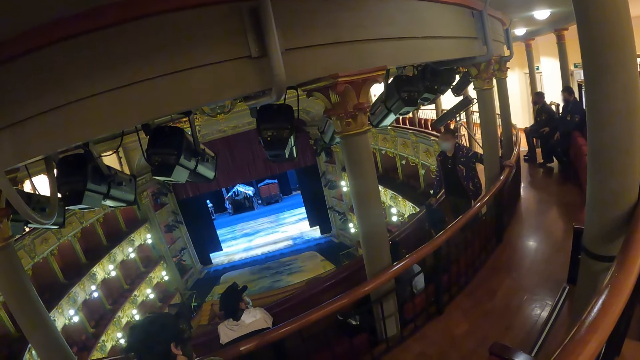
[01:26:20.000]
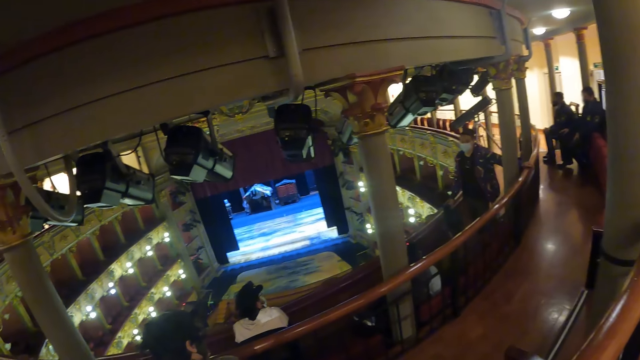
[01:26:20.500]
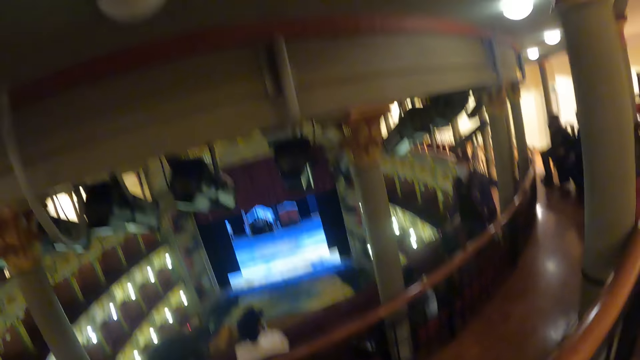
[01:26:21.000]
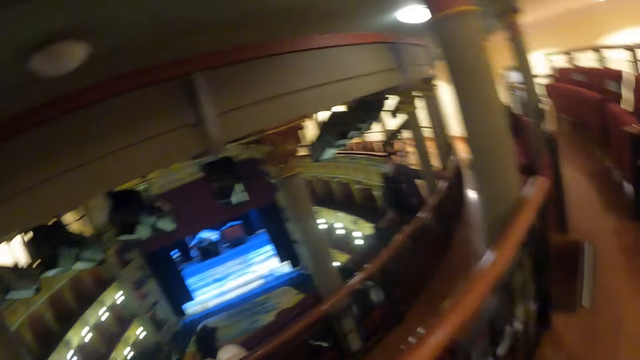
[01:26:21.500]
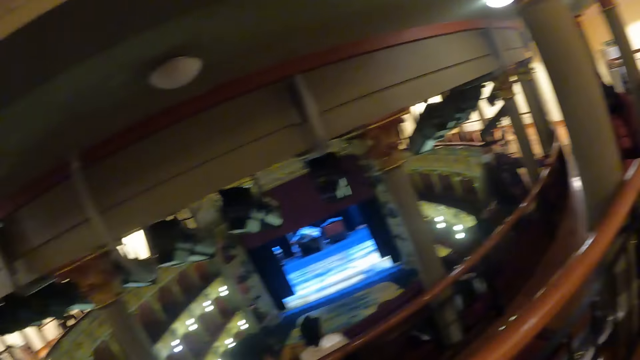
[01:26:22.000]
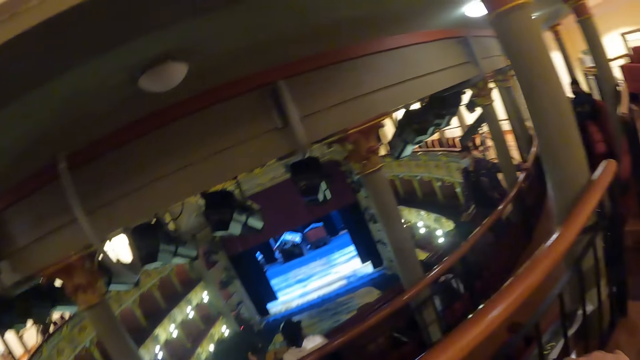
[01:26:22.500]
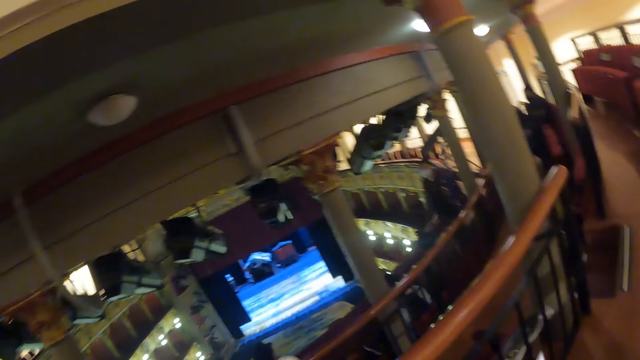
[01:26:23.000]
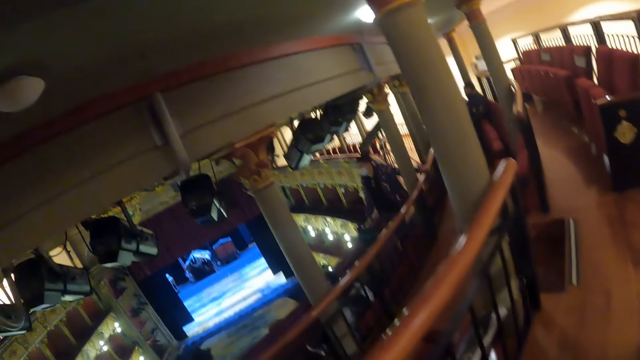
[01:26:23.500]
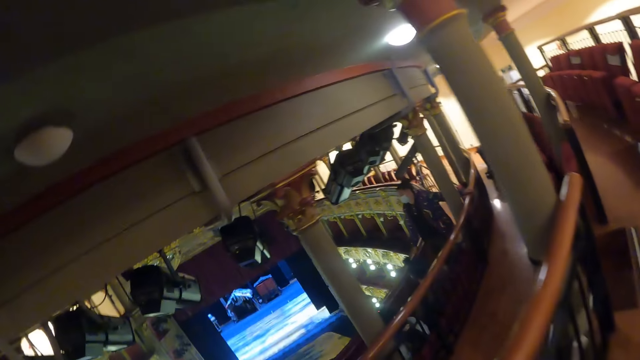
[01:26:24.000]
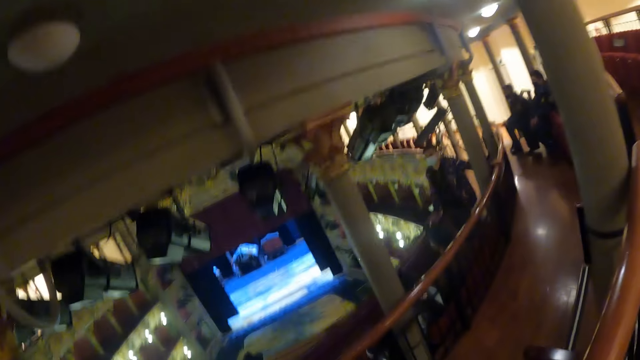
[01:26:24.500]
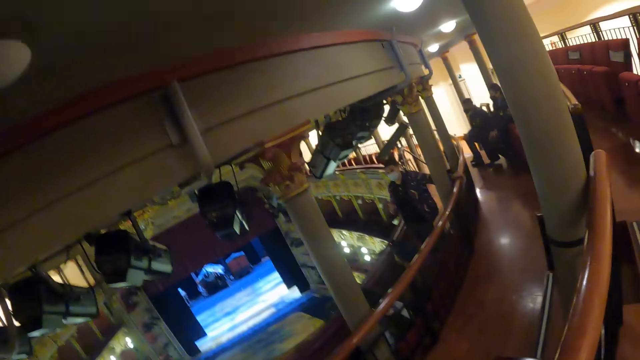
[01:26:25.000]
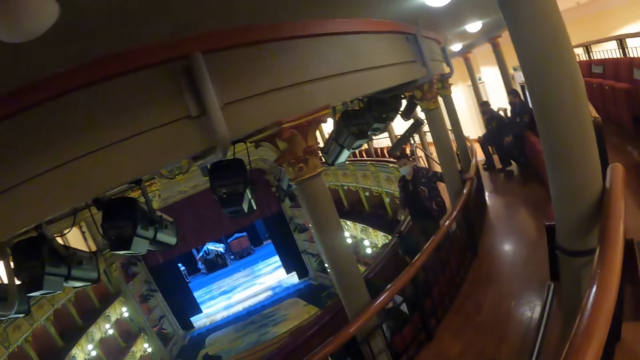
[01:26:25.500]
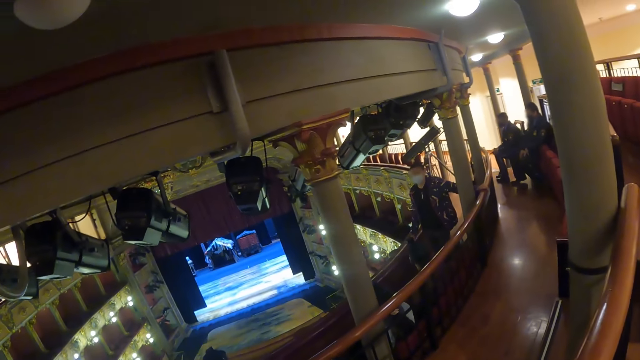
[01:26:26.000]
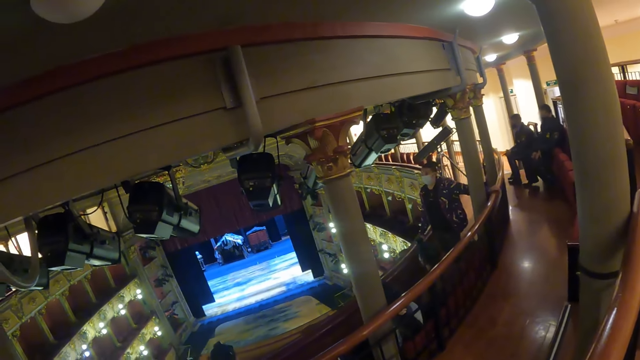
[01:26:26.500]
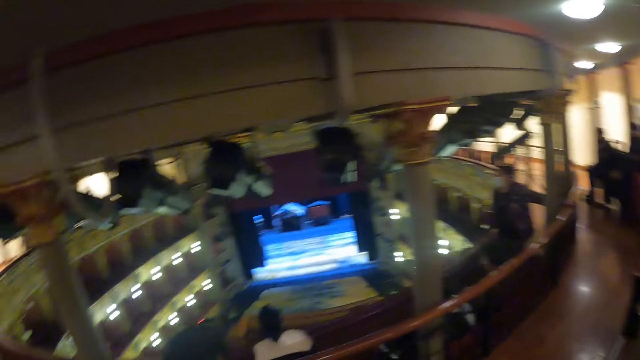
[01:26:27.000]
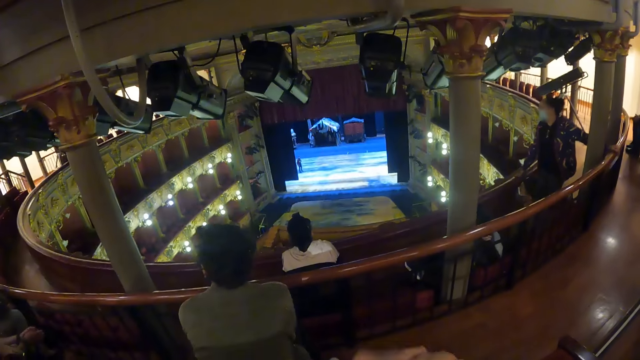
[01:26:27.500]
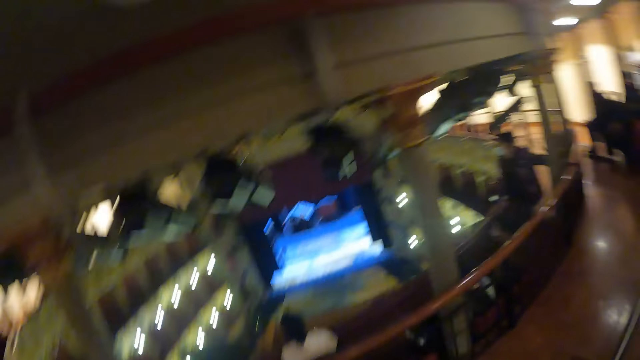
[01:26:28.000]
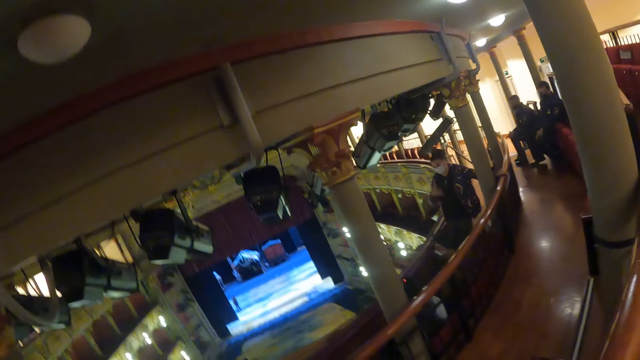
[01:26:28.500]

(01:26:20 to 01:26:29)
The camera wearer looks around.

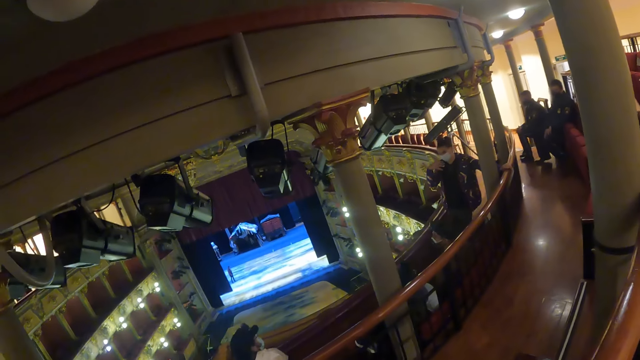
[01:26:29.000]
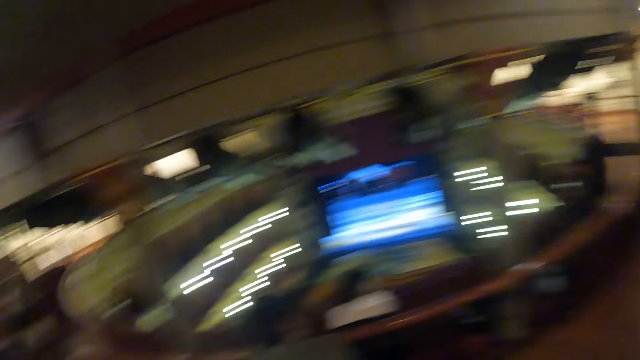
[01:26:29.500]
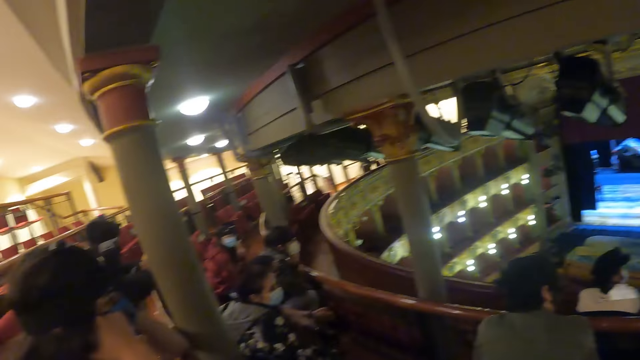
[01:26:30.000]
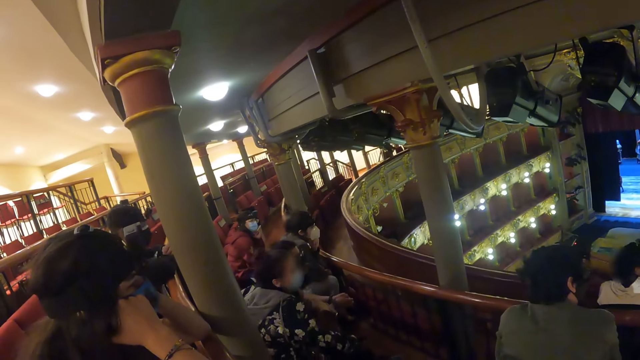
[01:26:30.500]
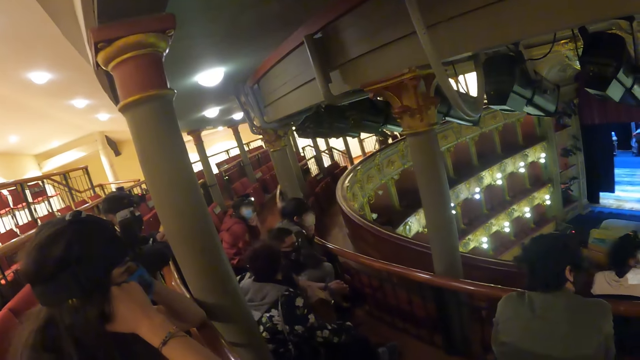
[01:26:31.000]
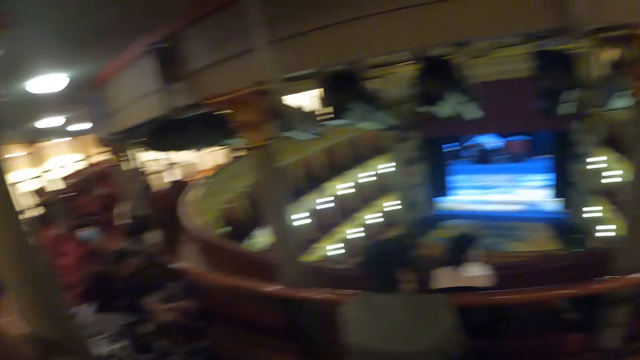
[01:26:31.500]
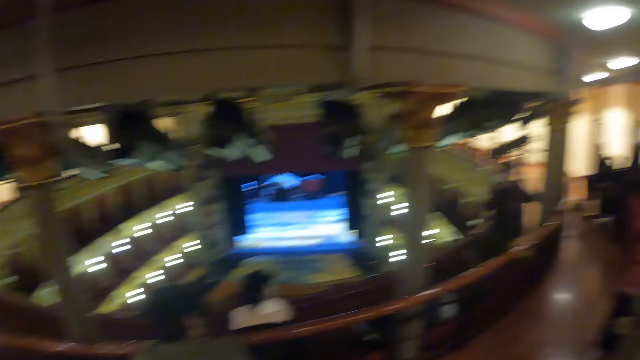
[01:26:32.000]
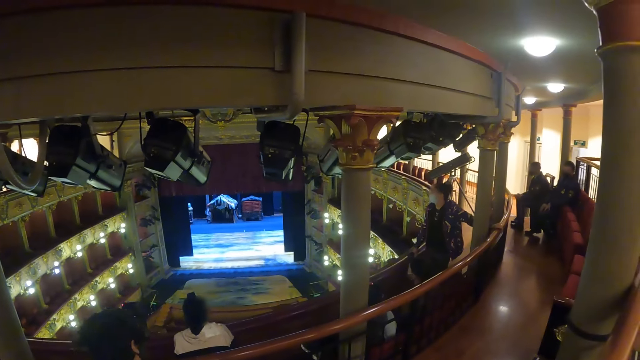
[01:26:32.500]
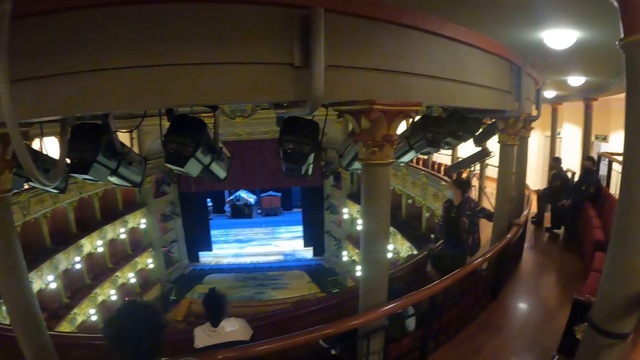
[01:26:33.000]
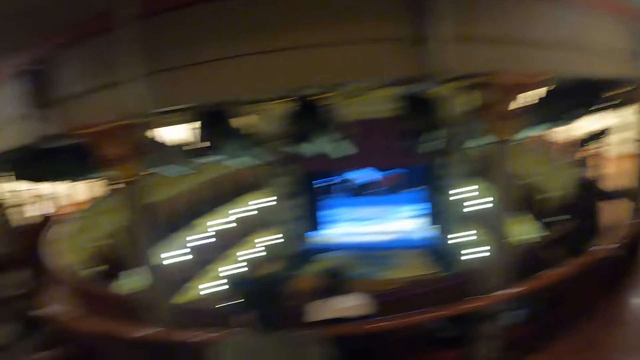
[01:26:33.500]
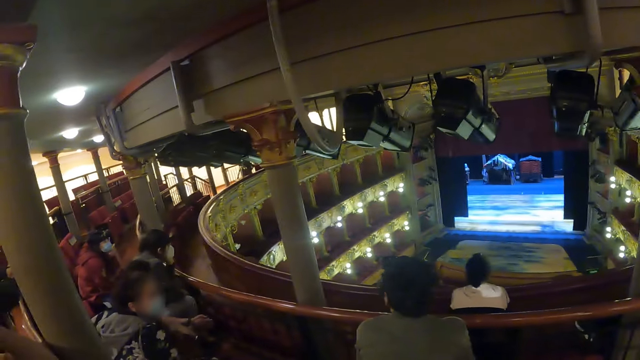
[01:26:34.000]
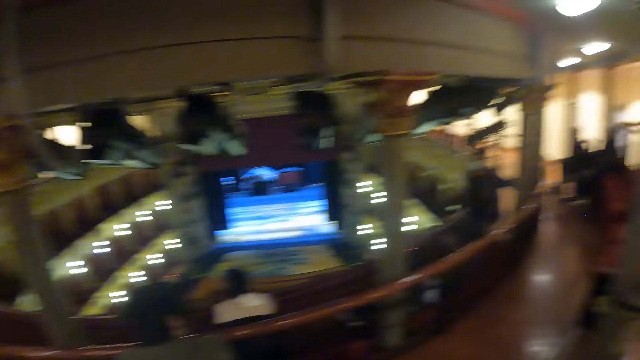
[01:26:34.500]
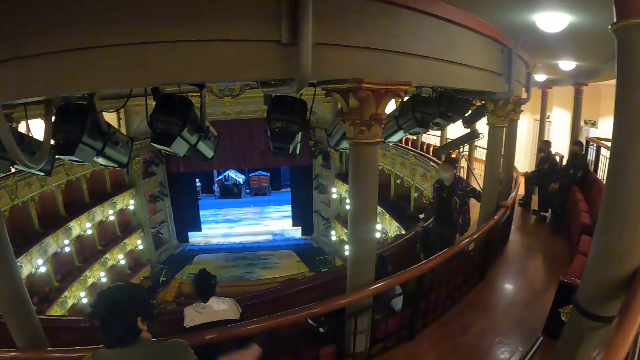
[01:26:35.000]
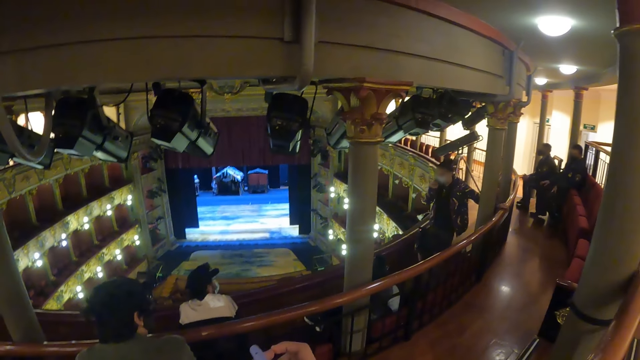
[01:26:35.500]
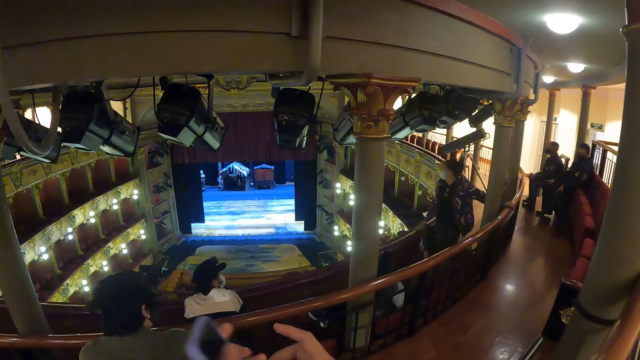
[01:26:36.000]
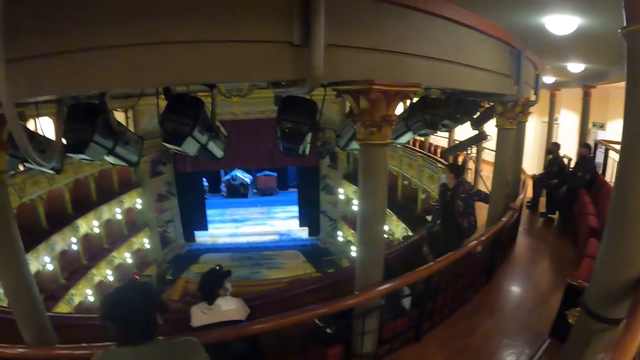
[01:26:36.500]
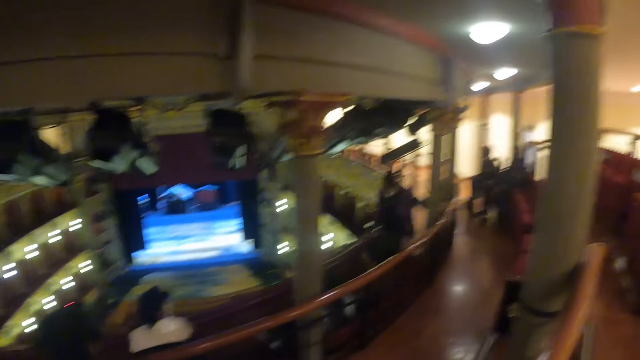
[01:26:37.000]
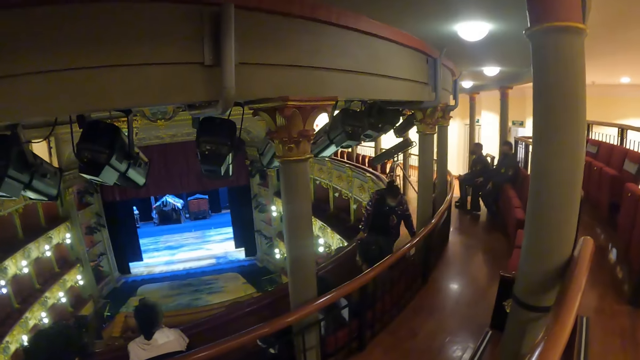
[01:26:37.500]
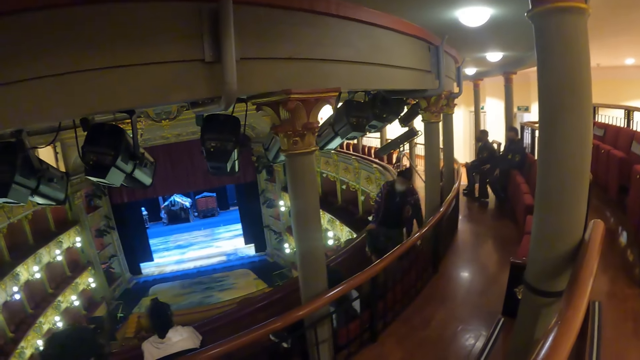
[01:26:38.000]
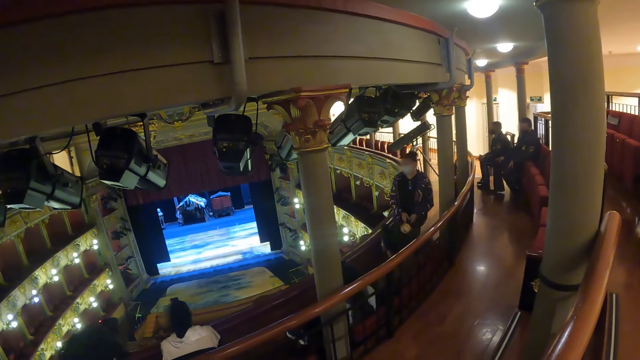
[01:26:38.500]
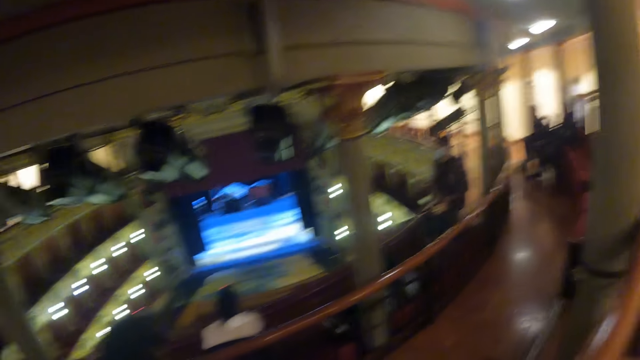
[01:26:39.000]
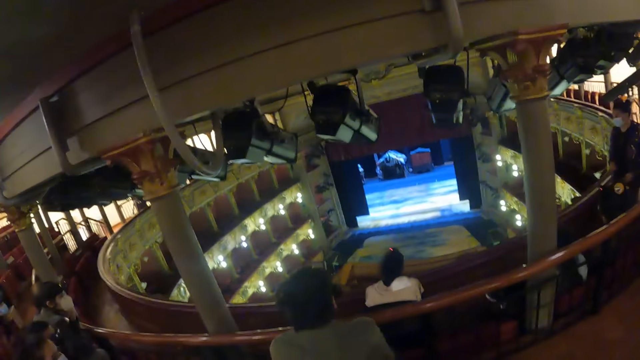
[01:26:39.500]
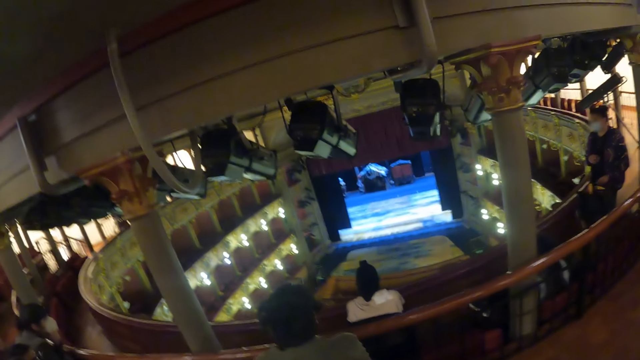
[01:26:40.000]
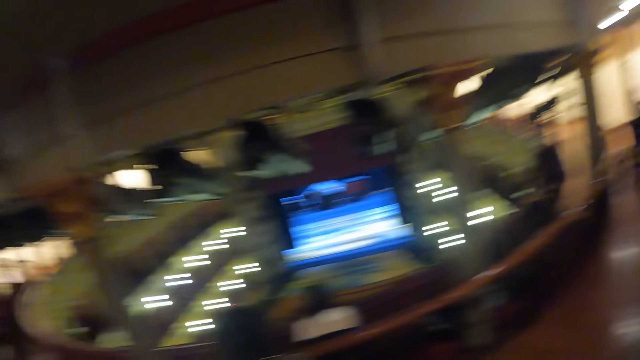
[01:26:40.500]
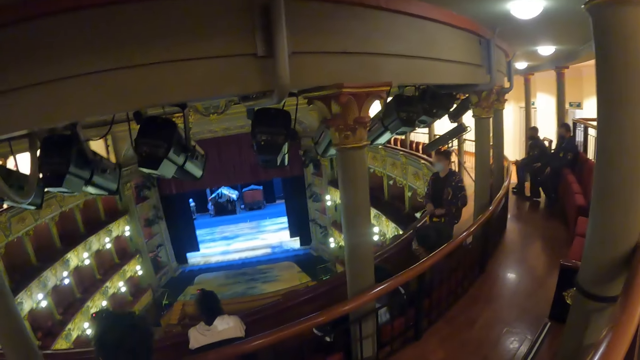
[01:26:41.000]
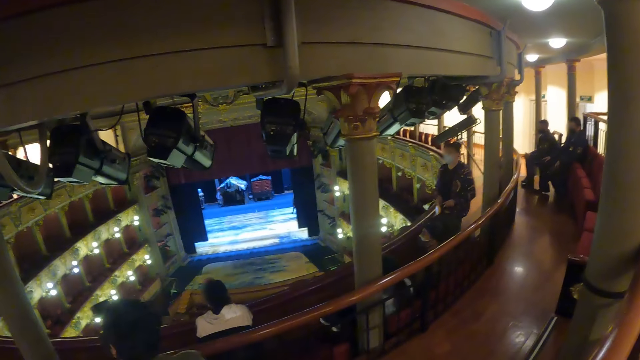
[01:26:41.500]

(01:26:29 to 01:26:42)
The camera wearer interacts with people. They look around the room. A person holds a mobile phone. The camera wearer watches the television. The person picks up the flashlight.
